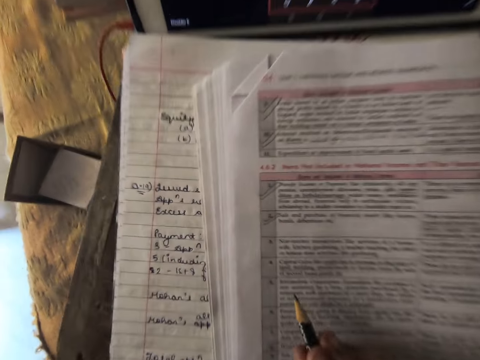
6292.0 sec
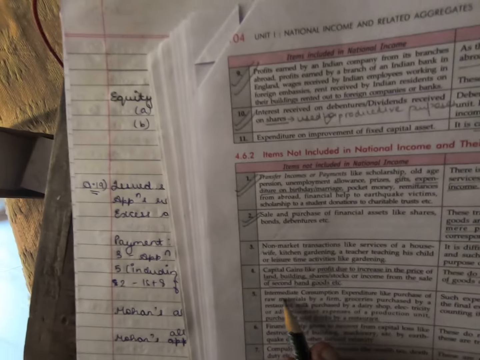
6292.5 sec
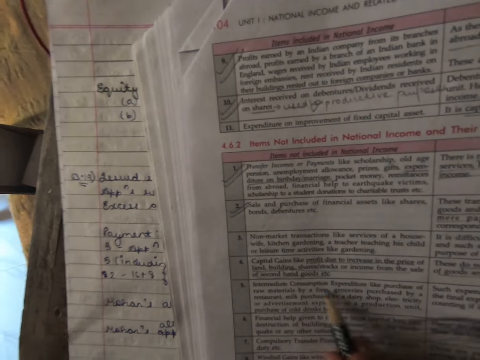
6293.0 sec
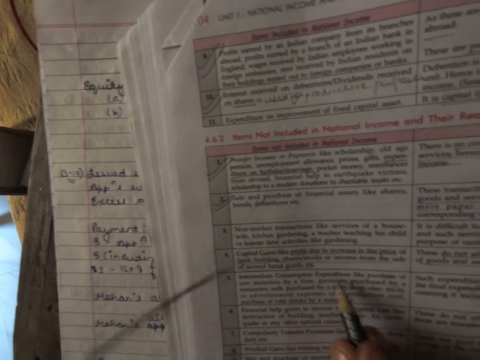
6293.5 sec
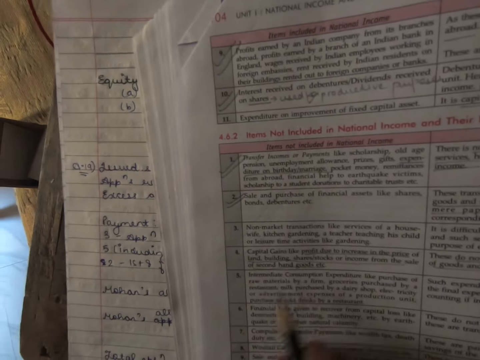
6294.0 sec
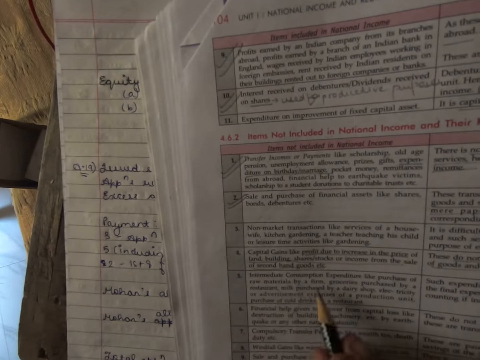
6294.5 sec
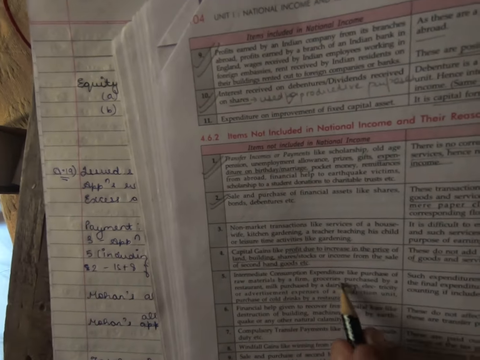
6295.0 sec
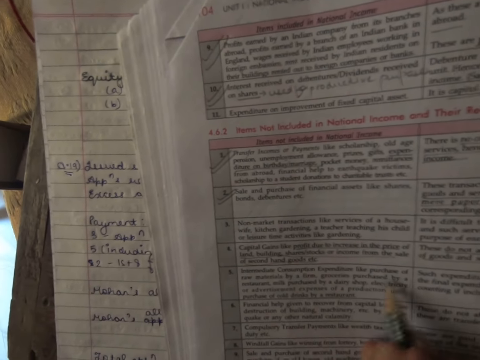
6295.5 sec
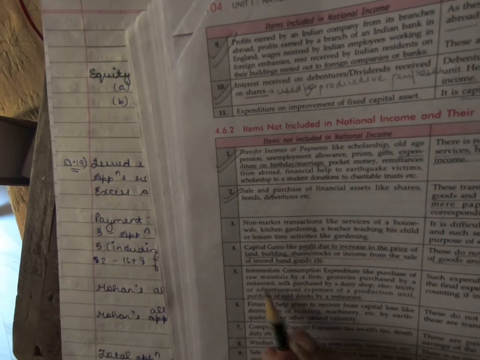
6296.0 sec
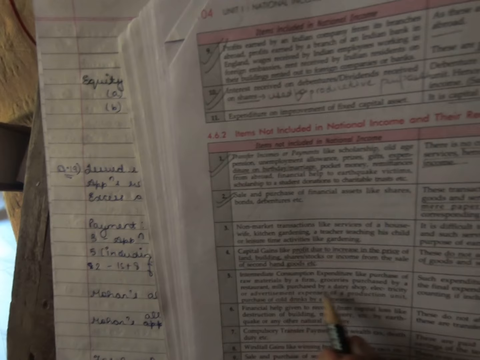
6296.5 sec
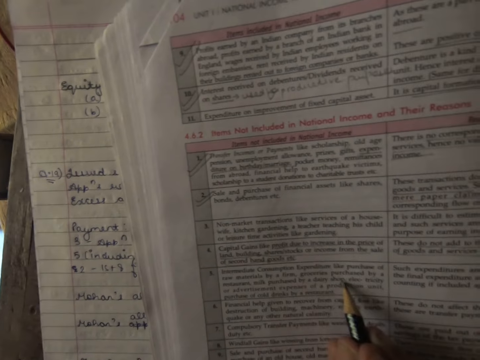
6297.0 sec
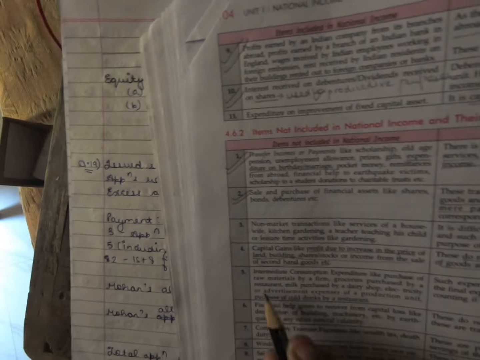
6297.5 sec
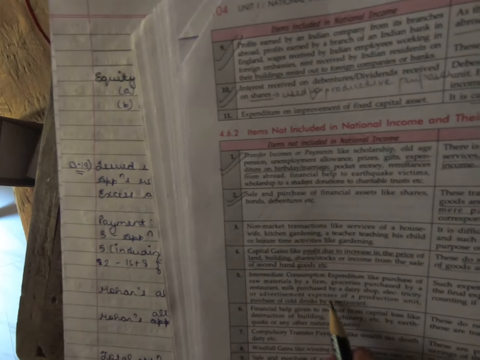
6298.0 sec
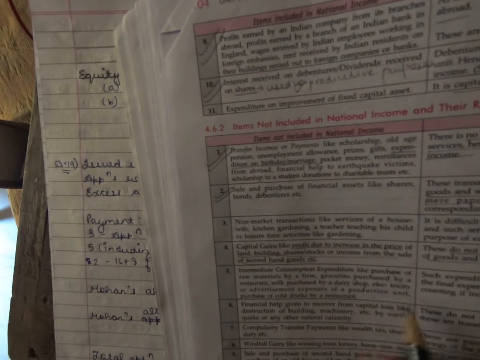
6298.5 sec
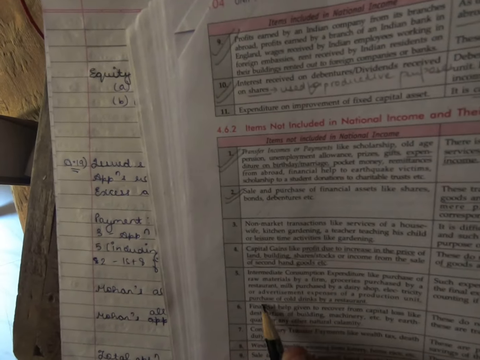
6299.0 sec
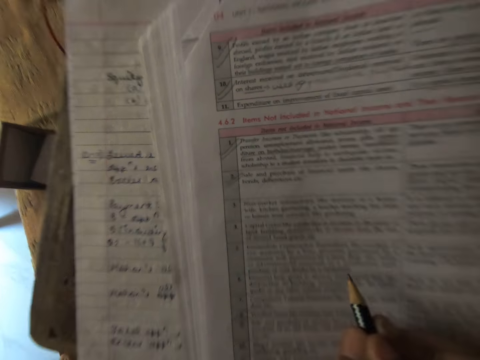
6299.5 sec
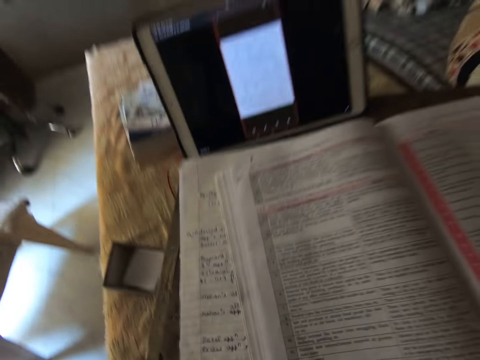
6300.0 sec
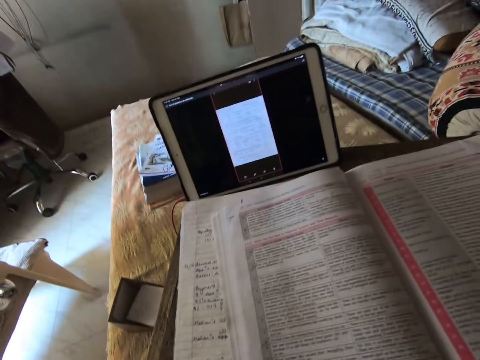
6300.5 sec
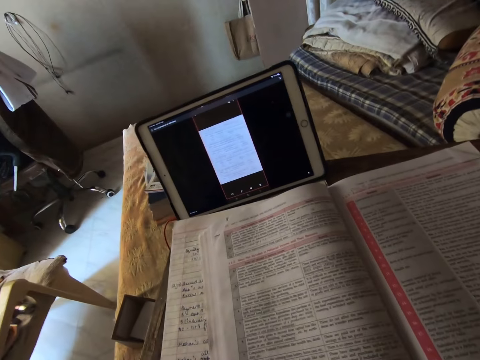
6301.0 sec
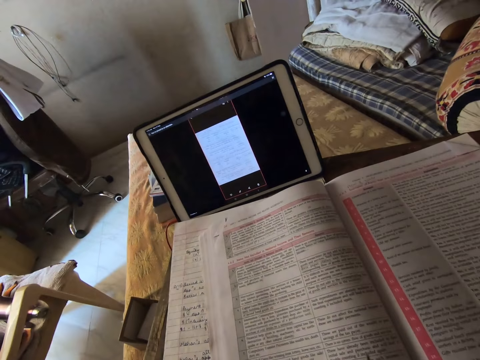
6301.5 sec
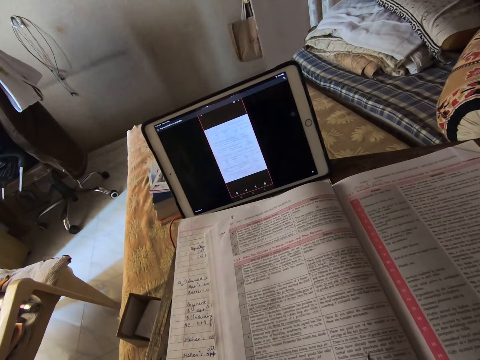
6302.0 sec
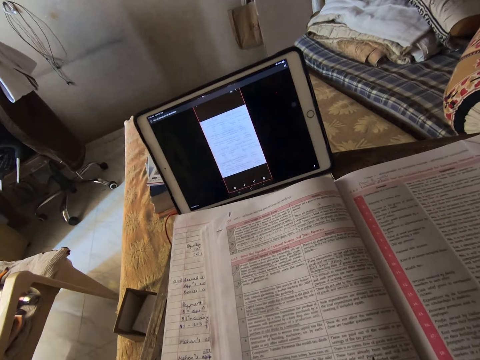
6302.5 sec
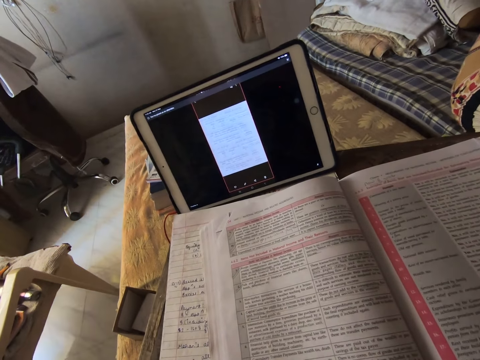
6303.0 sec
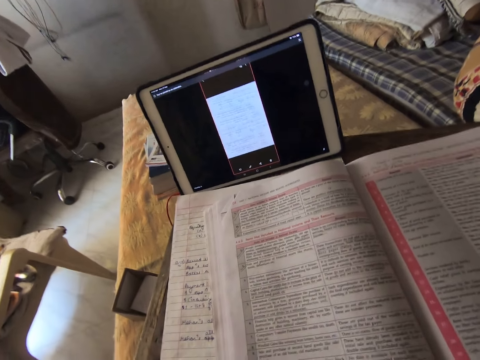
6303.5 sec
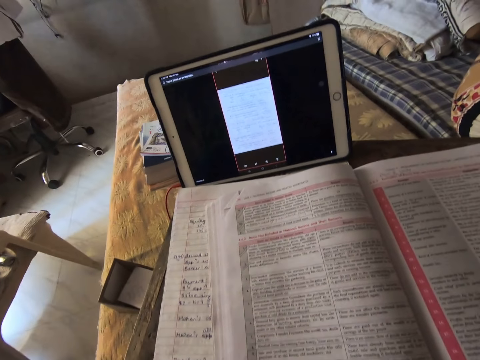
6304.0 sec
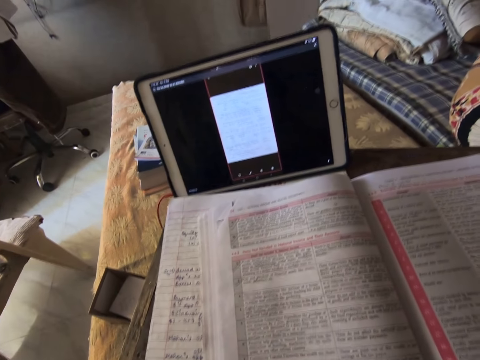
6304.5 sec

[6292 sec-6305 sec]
The camera wearer points at the book with a pencil. They look at the laptop.

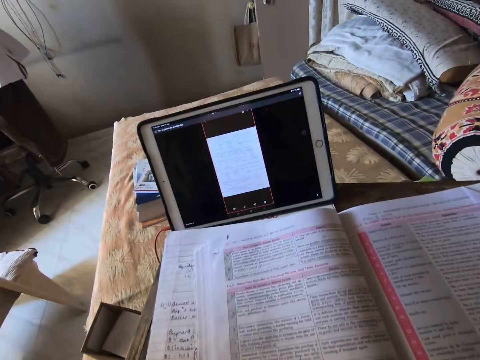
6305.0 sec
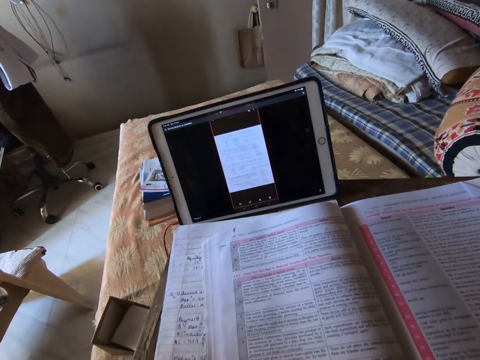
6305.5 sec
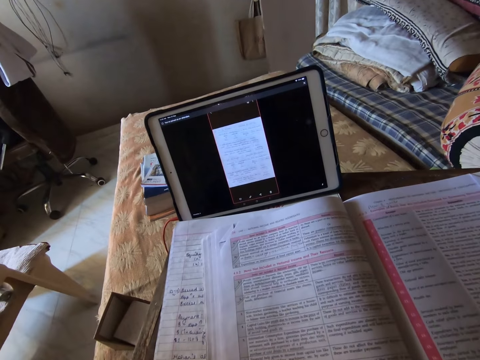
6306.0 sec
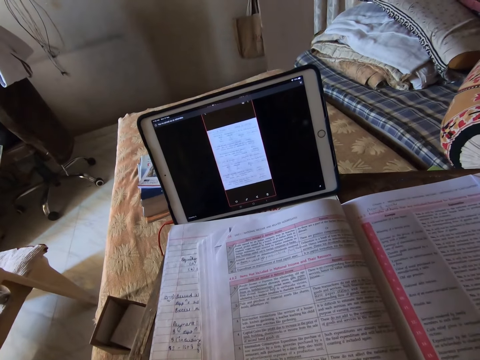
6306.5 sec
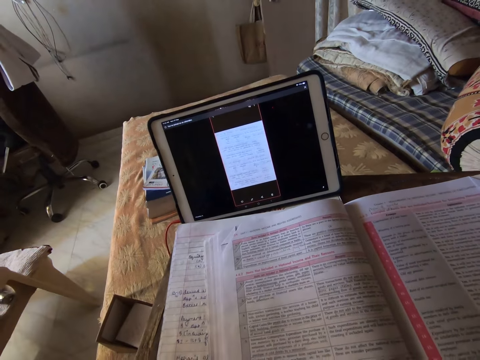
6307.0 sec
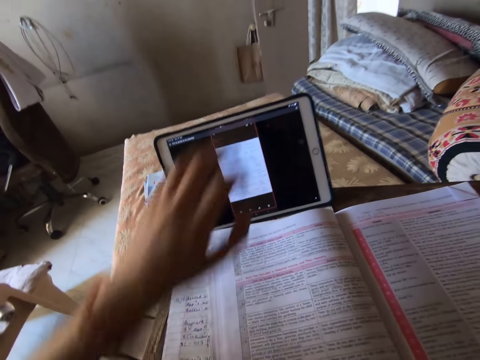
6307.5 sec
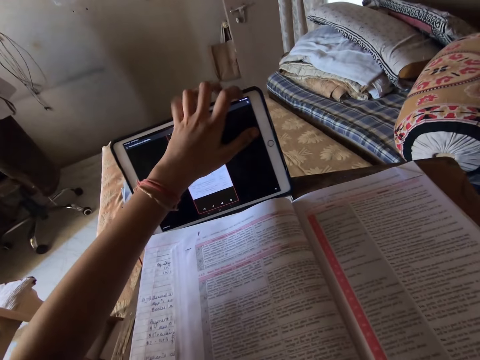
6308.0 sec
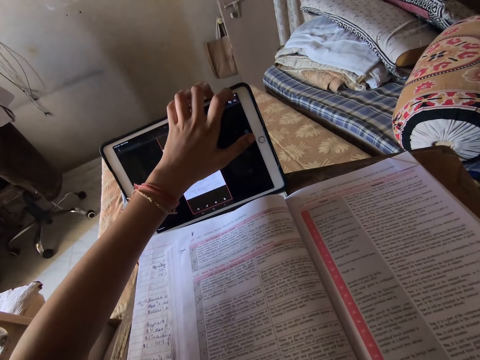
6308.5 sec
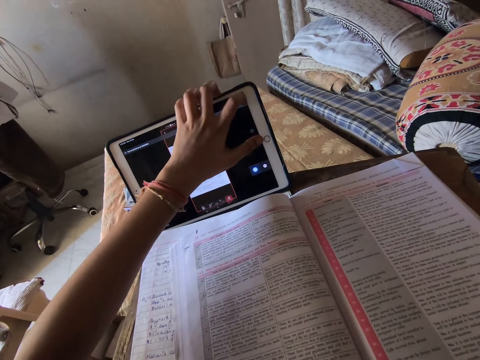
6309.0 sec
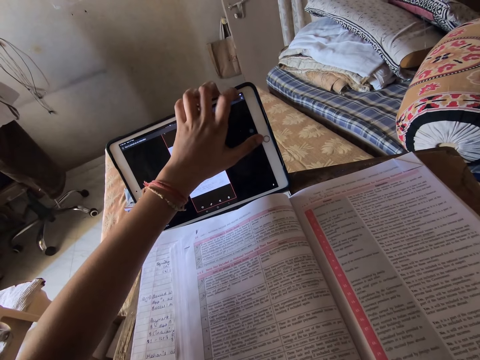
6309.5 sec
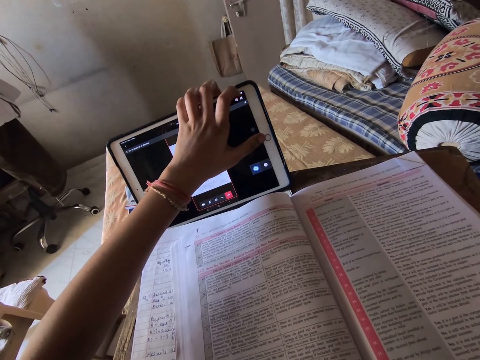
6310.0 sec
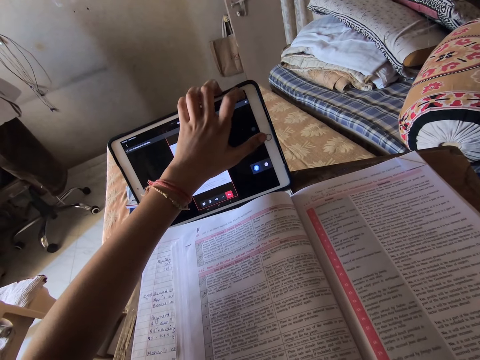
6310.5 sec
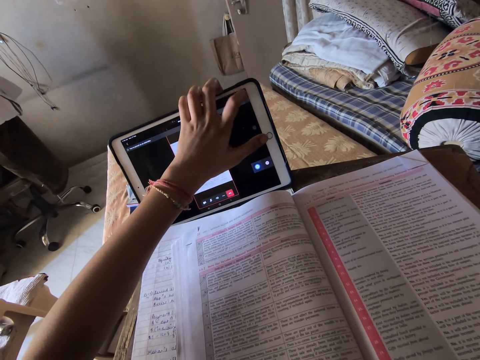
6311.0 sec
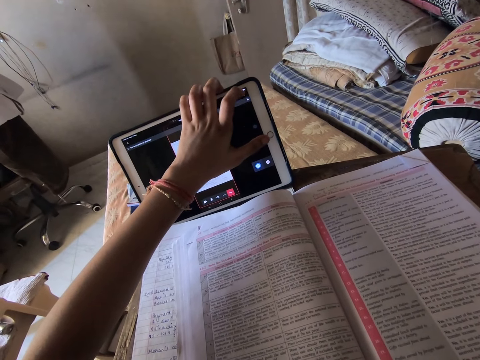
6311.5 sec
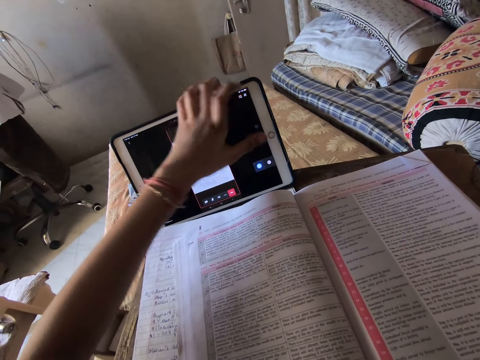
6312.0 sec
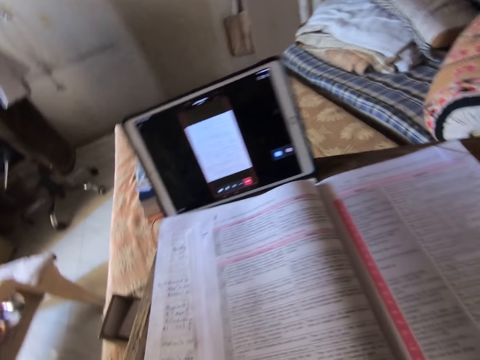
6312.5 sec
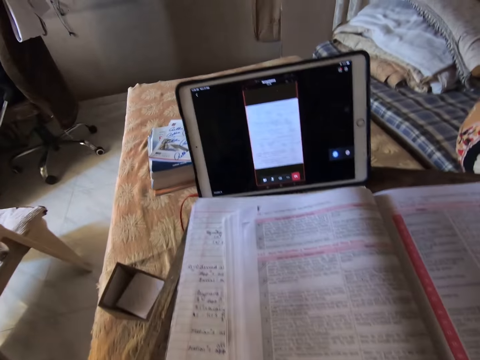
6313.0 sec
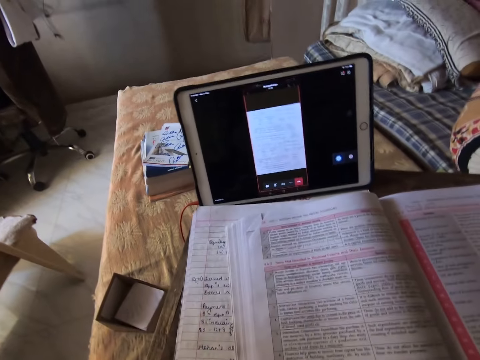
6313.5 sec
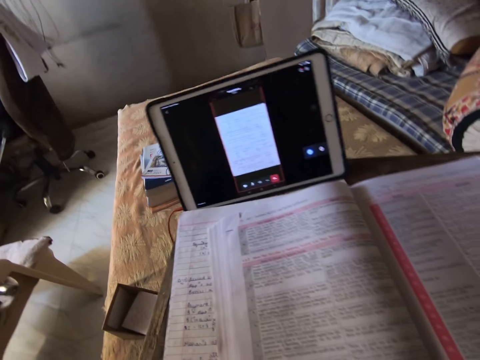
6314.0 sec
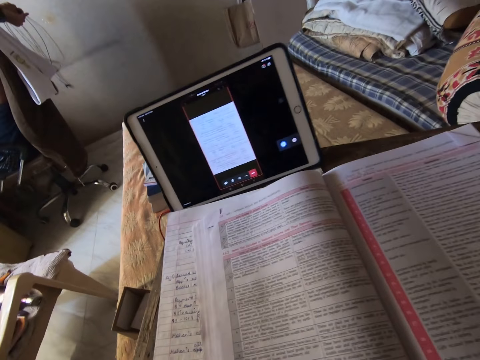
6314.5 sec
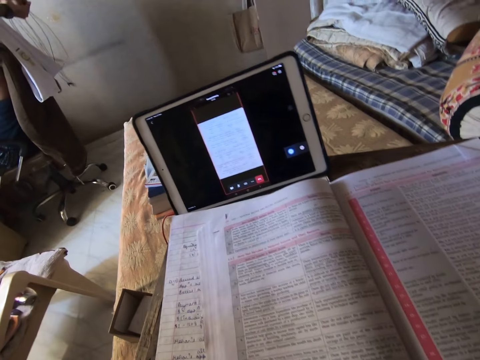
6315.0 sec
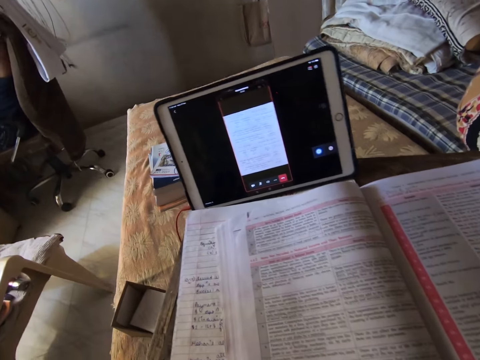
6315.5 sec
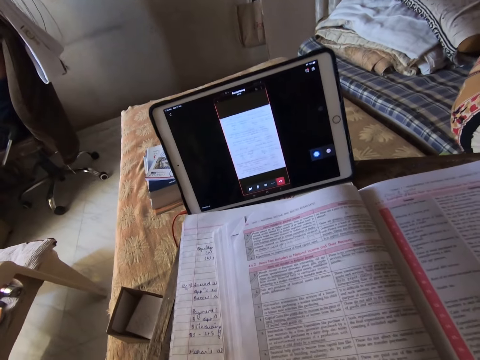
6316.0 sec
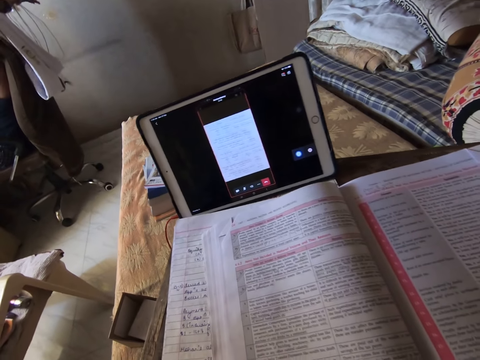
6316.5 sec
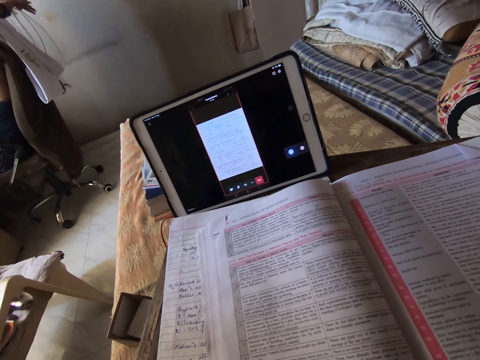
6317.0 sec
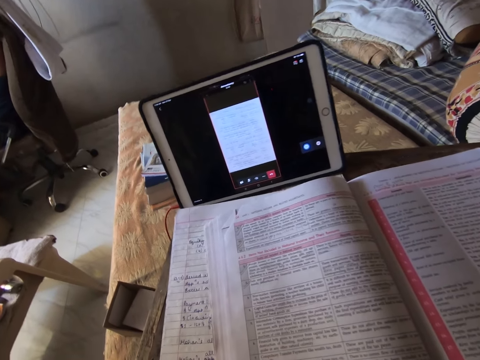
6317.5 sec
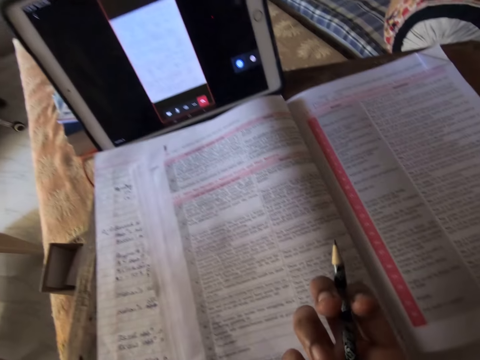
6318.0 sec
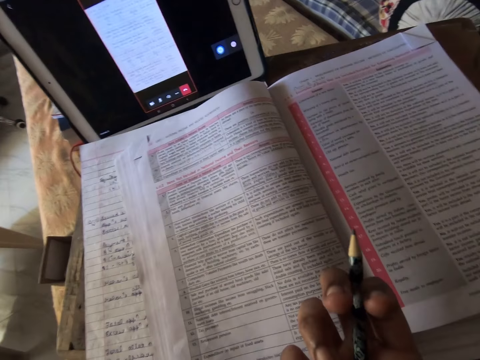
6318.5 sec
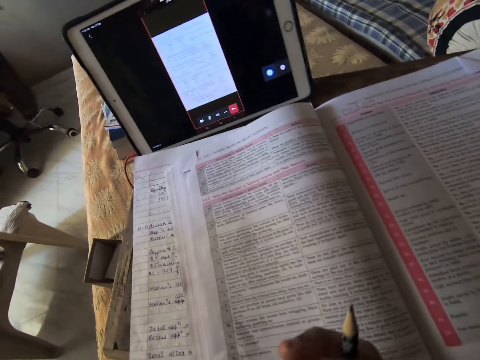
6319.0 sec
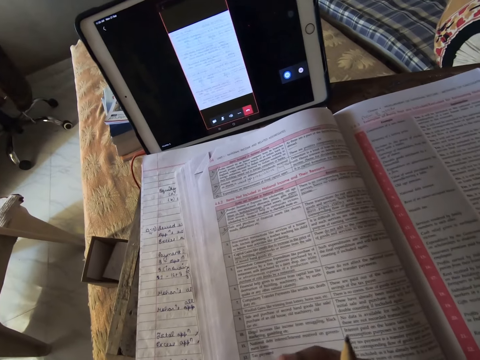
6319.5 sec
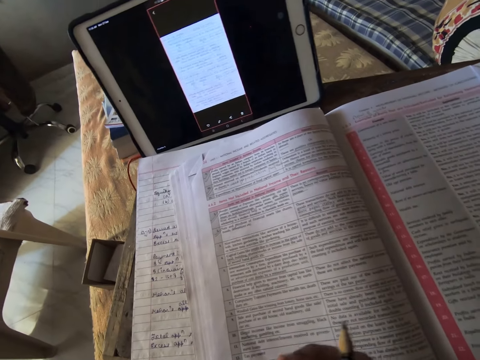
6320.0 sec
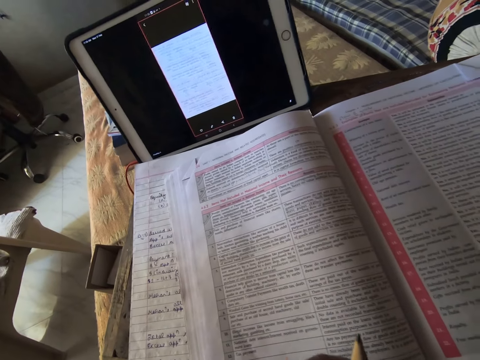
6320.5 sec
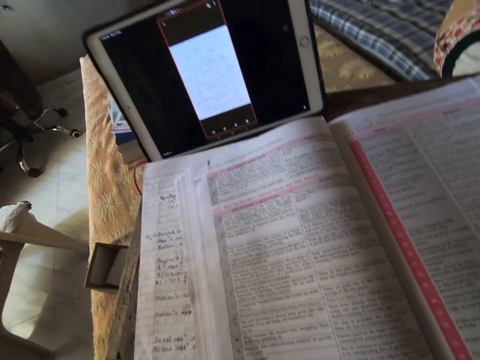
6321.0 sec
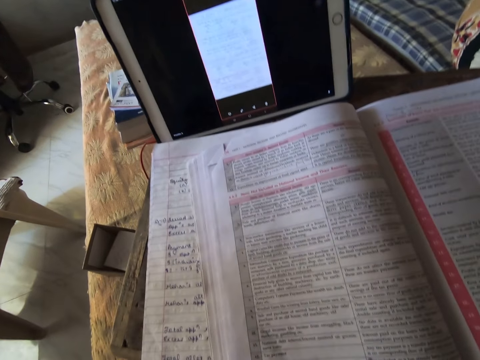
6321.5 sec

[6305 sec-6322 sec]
The camera wearer touches the laptop screen. They operate the phone tablet in front of them on the table. They look at the laptop. They look at their finger and adjust their fingernails.
